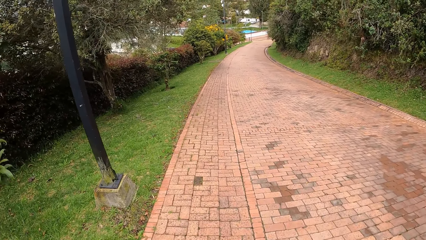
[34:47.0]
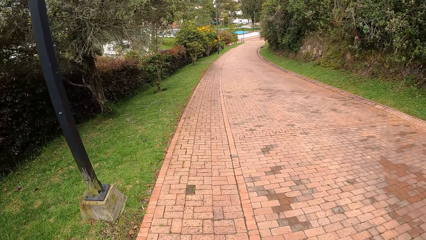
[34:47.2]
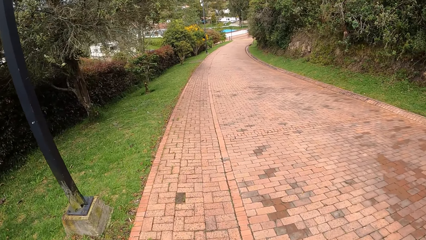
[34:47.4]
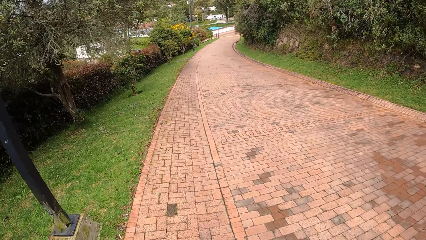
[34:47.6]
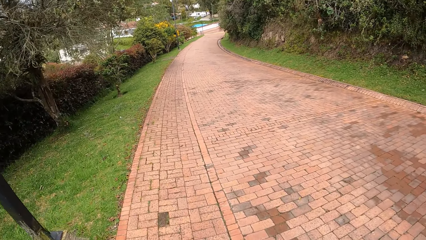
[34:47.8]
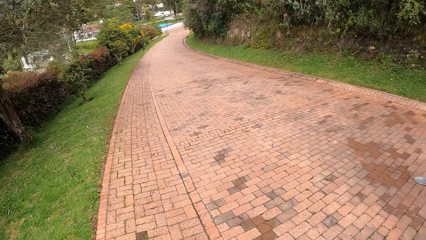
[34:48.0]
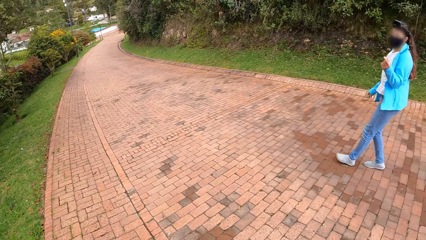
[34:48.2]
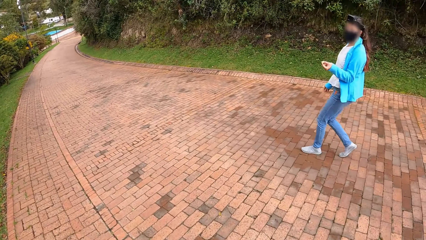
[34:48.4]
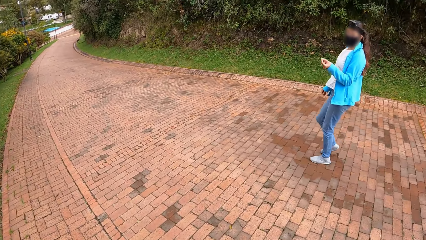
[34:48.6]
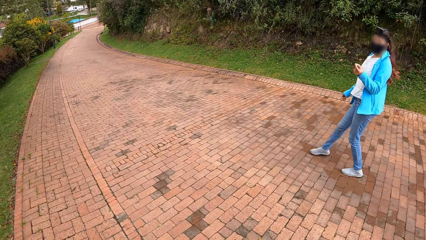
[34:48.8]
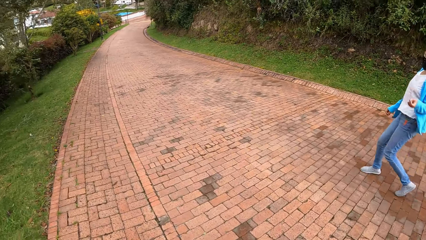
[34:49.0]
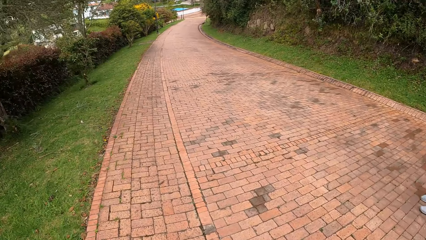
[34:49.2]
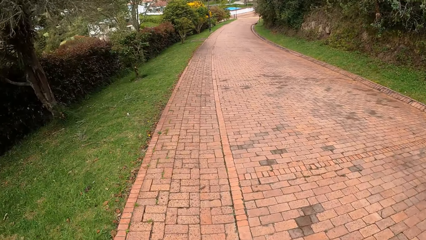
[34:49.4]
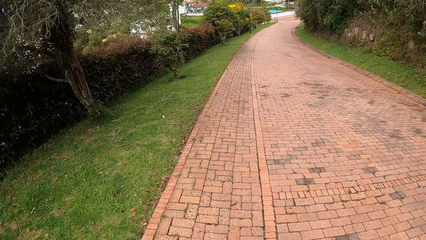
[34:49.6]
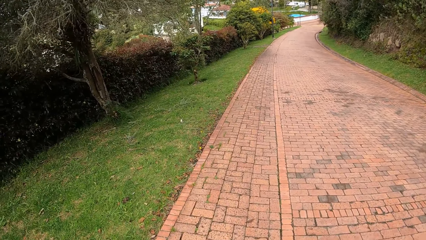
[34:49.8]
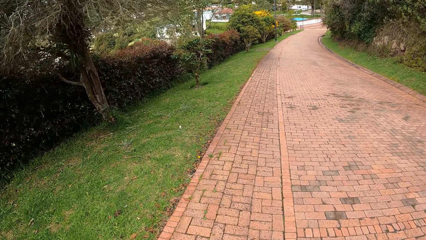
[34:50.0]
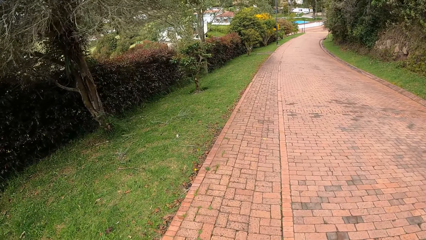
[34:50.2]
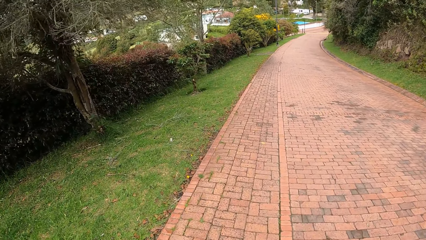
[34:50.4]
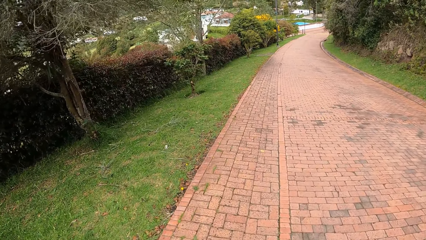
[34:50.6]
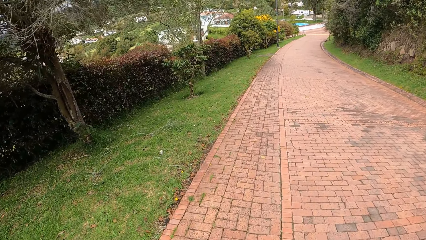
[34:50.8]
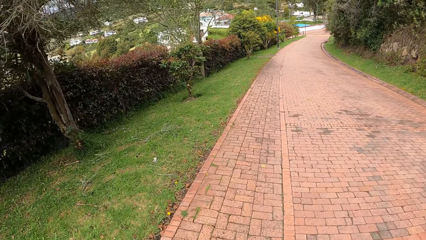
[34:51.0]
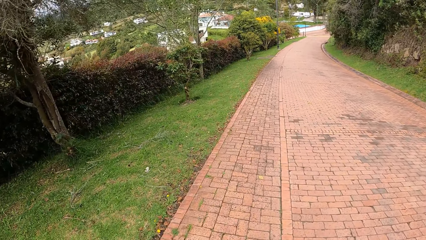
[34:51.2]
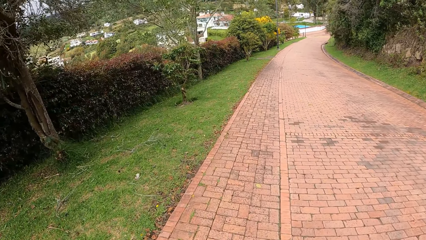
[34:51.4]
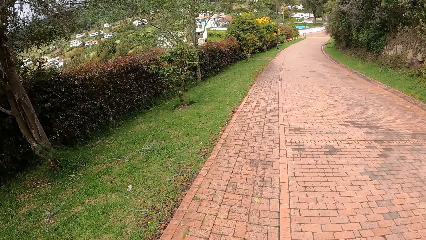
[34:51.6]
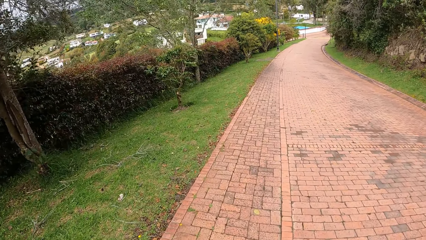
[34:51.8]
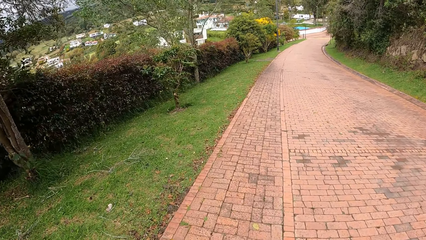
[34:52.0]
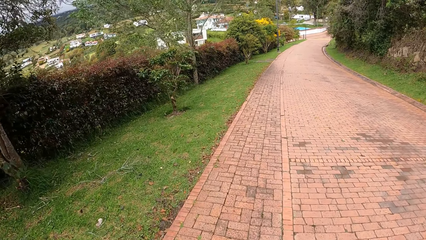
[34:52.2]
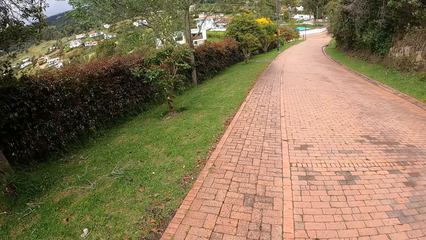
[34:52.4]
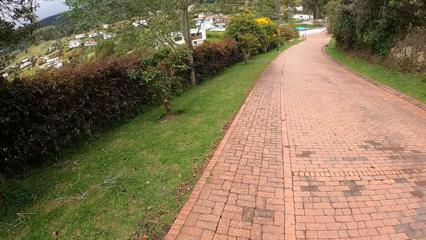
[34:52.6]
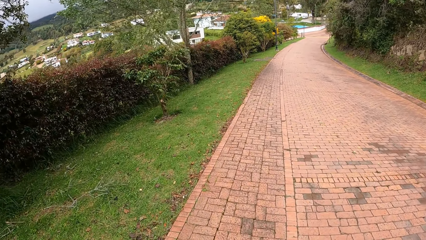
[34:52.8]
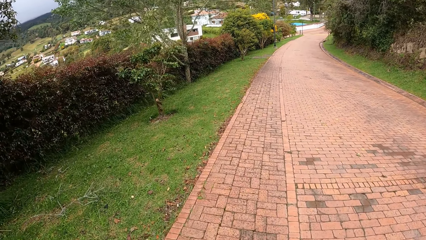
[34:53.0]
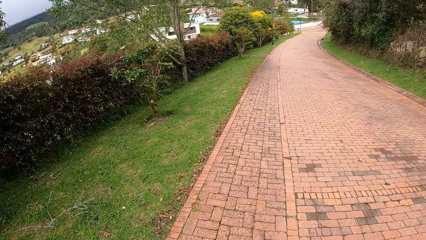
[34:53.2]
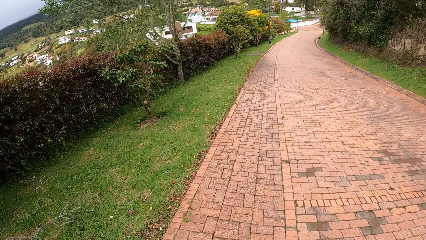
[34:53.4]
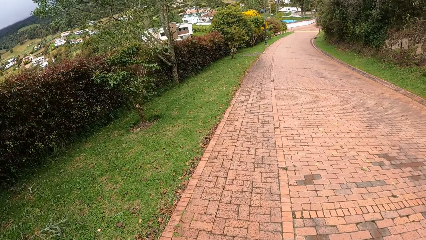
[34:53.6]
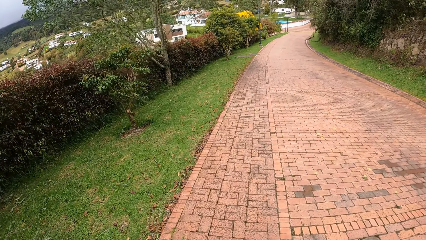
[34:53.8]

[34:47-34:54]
The woman interacts with the camera wearer on the road.

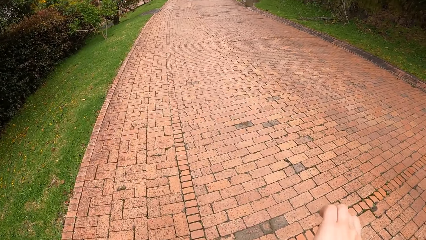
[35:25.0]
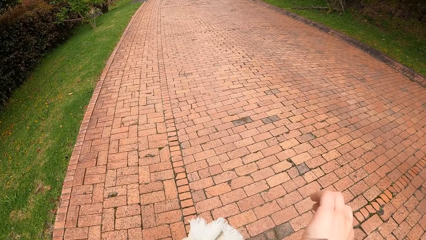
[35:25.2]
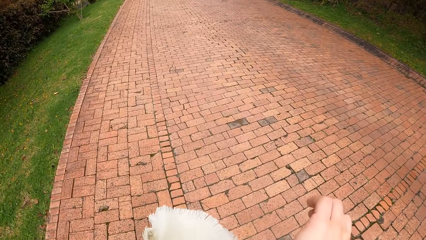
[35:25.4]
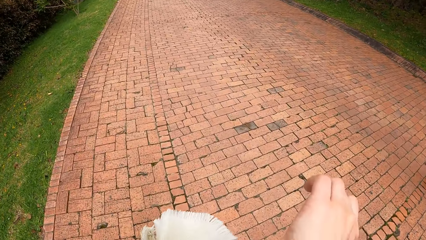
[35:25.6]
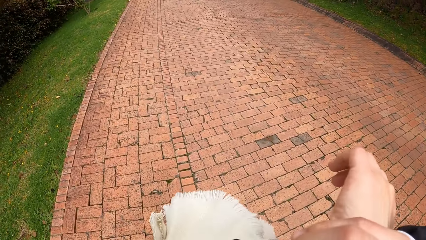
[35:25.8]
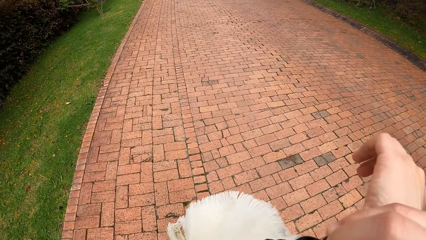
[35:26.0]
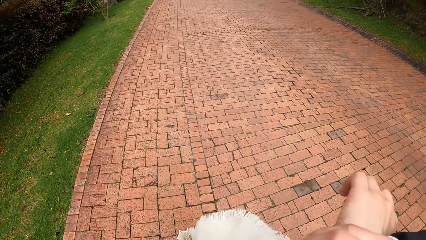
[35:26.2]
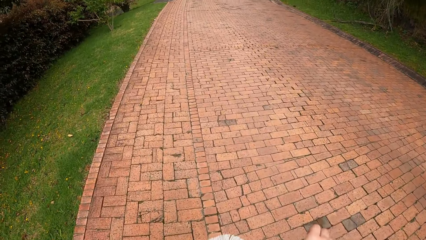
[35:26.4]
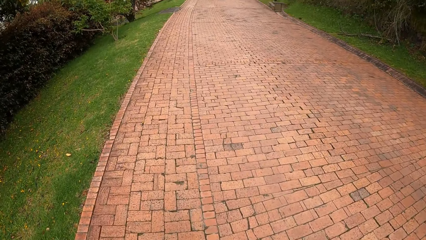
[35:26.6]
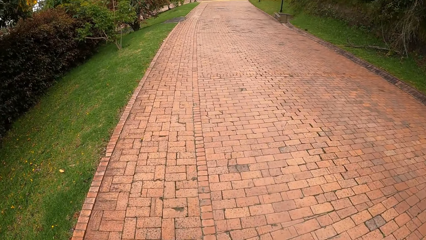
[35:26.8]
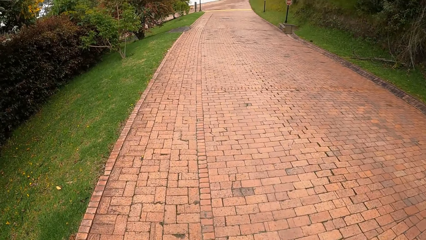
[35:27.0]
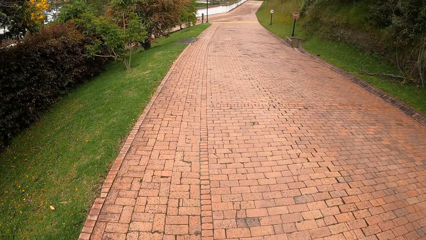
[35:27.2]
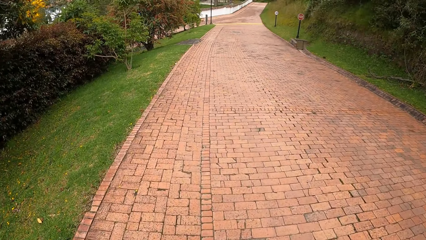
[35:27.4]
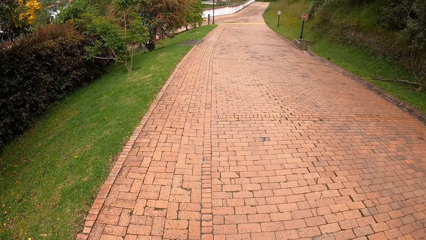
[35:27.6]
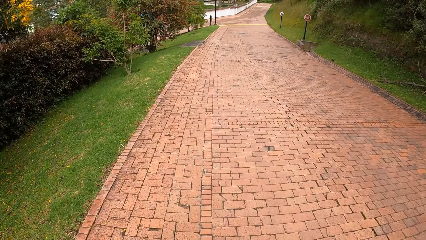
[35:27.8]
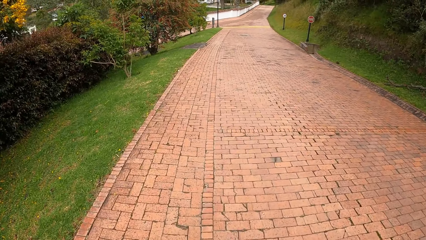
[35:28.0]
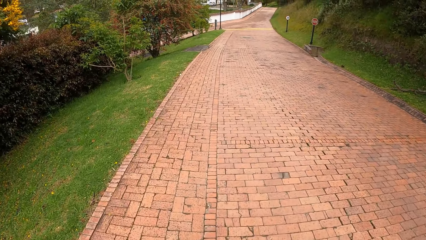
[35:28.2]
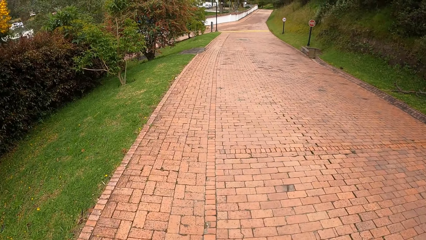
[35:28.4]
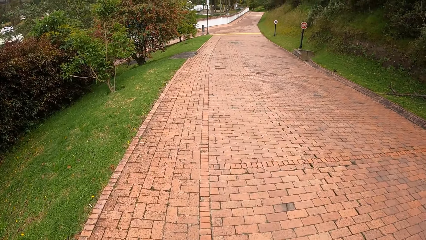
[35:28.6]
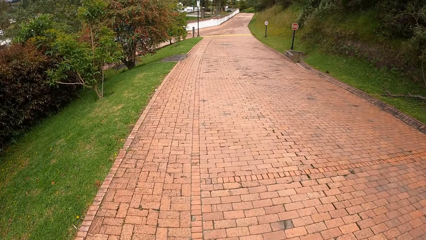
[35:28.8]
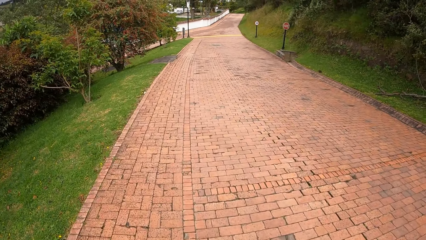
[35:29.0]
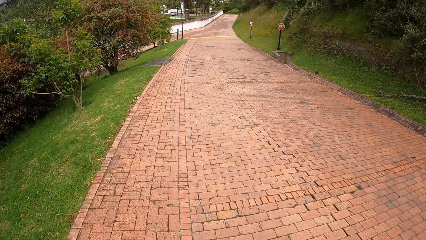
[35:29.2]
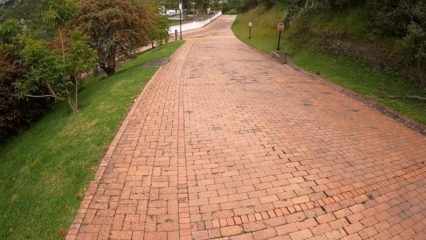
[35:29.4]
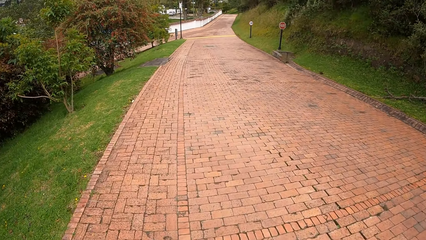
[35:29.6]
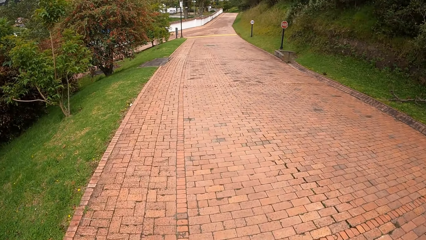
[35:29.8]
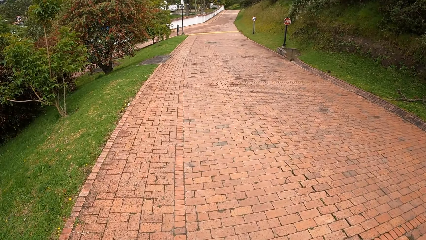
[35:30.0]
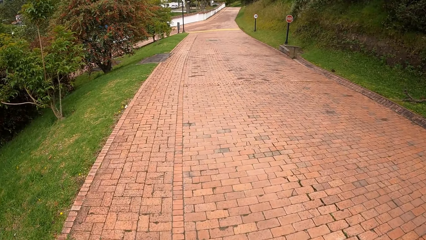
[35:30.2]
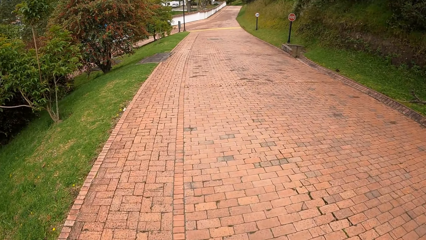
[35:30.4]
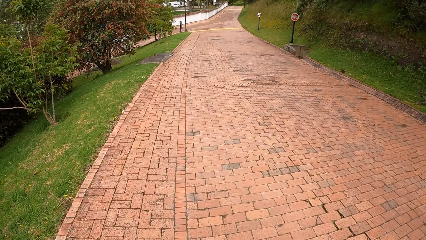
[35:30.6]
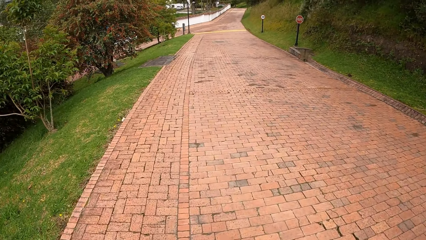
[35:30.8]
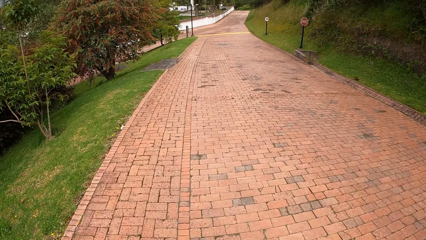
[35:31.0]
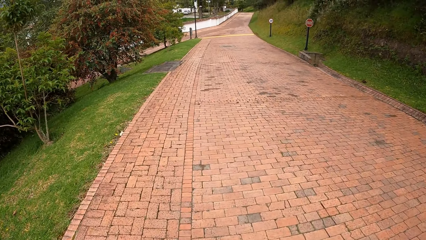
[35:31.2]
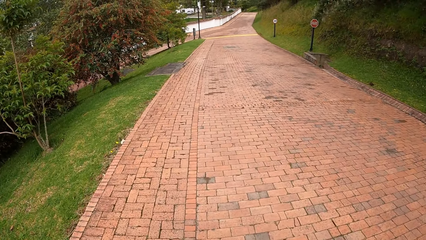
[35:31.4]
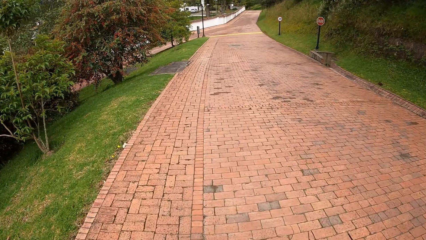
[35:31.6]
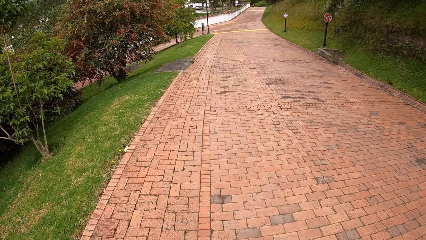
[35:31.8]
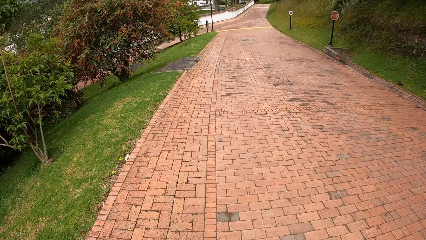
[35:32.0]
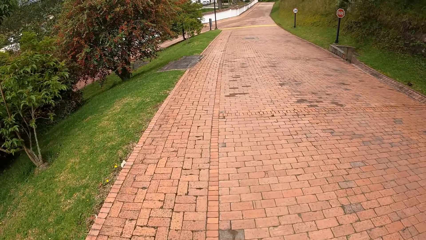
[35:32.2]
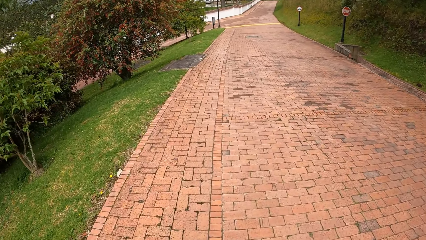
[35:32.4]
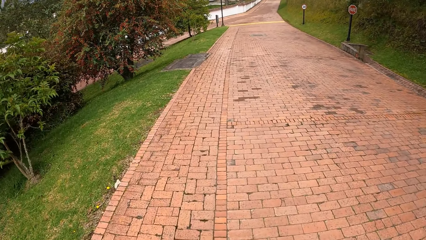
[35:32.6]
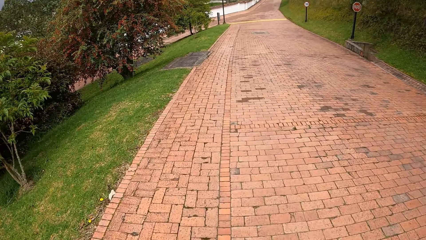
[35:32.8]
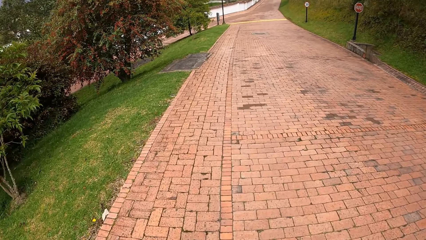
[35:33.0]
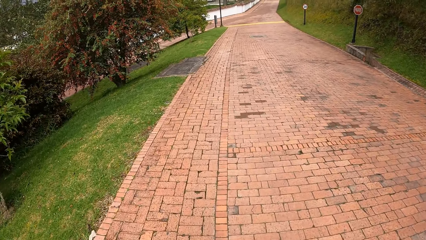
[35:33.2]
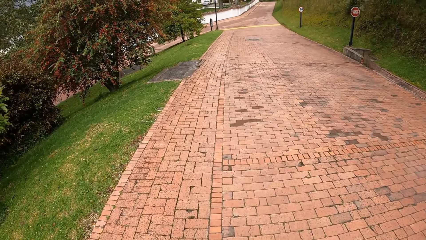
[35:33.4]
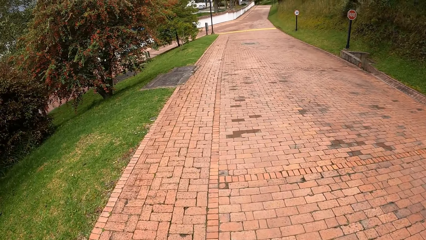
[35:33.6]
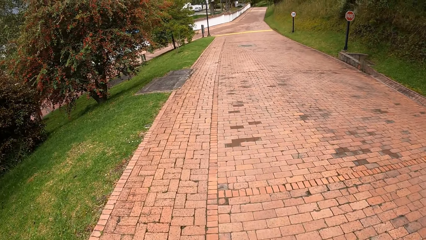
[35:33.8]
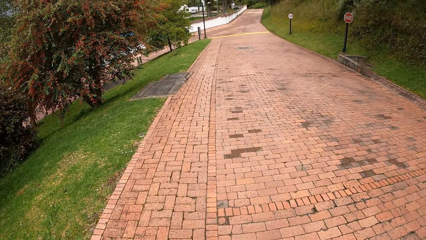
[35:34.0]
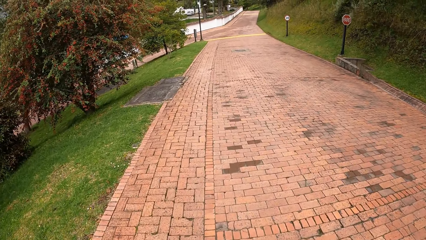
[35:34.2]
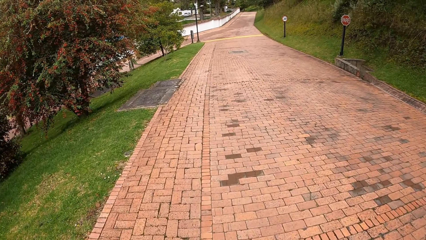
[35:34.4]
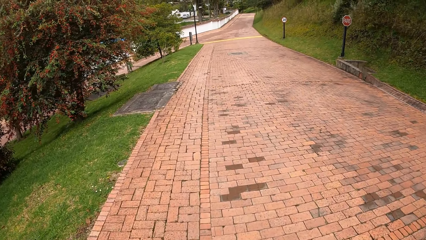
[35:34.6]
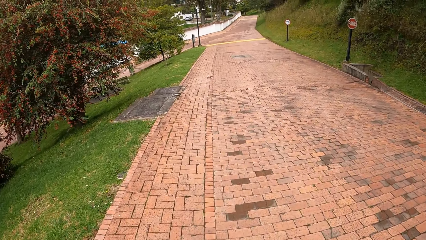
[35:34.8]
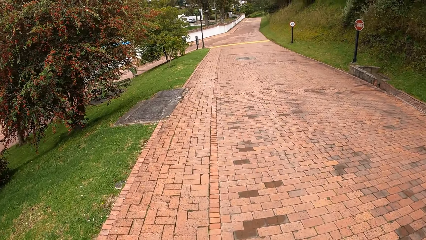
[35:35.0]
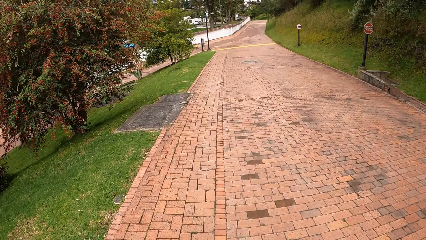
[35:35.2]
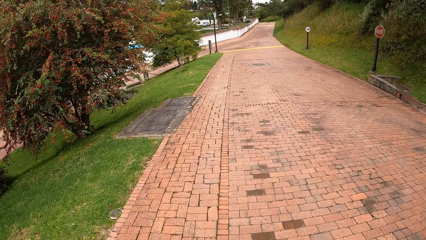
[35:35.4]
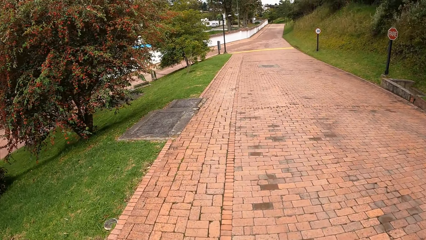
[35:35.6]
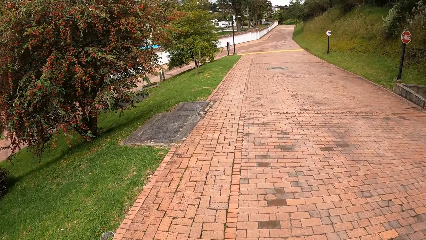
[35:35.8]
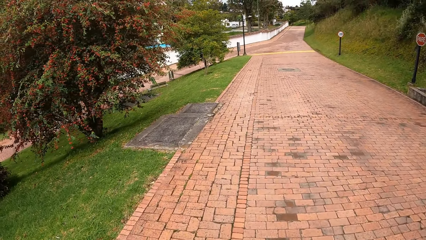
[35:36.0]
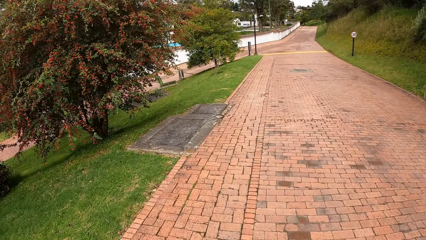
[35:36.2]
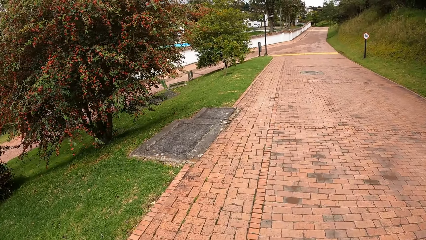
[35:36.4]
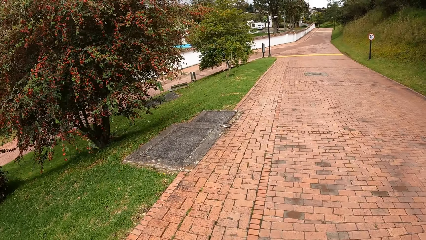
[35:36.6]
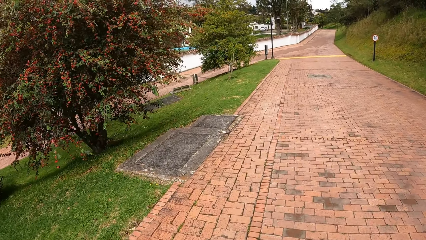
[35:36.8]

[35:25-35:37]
The camera wearer looks at her hand. She walks across the pavement.
